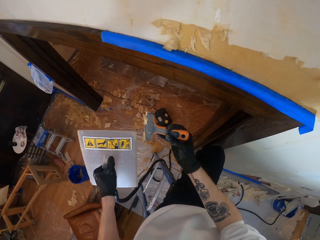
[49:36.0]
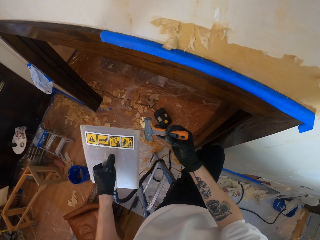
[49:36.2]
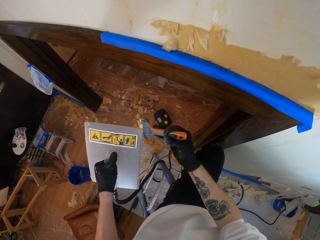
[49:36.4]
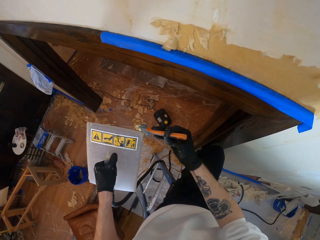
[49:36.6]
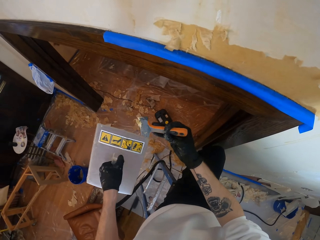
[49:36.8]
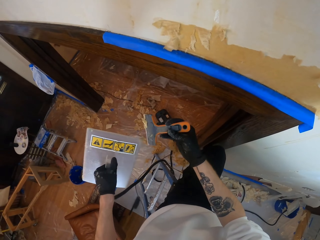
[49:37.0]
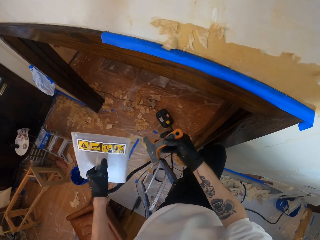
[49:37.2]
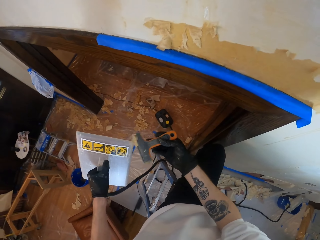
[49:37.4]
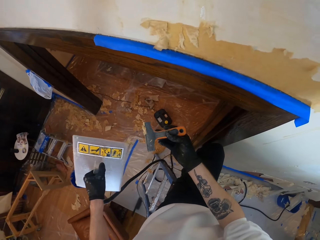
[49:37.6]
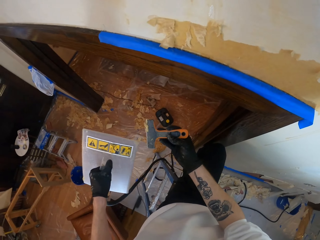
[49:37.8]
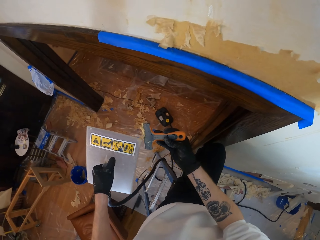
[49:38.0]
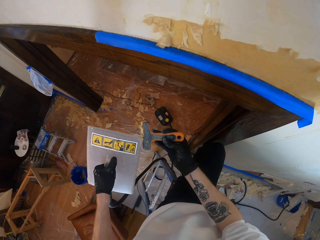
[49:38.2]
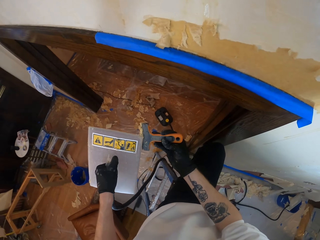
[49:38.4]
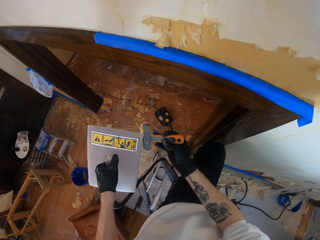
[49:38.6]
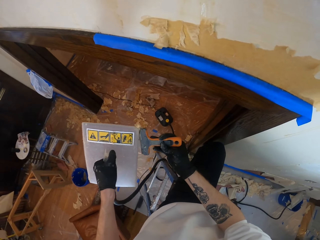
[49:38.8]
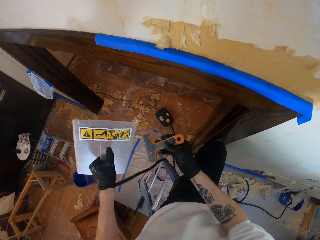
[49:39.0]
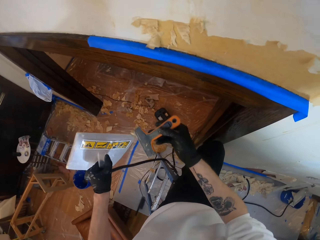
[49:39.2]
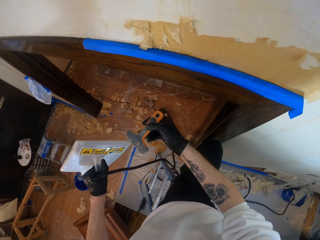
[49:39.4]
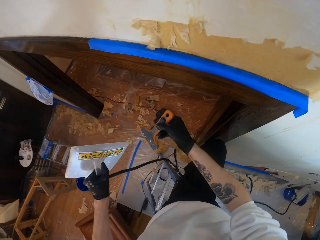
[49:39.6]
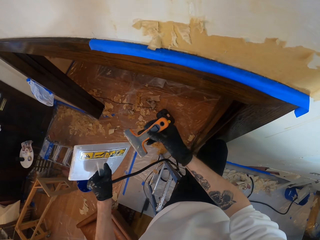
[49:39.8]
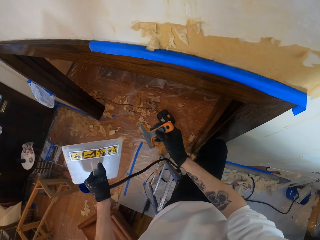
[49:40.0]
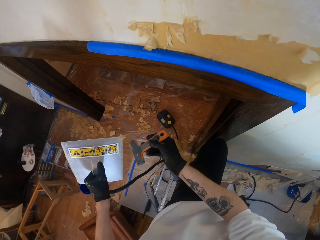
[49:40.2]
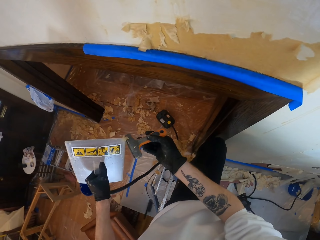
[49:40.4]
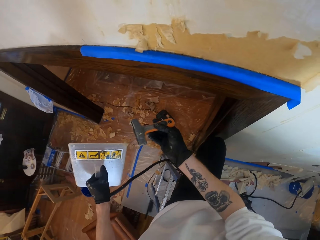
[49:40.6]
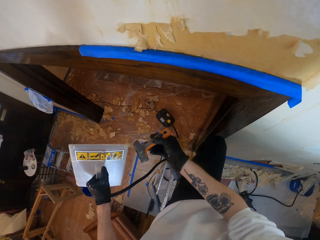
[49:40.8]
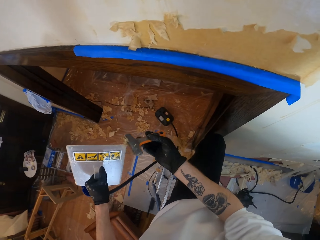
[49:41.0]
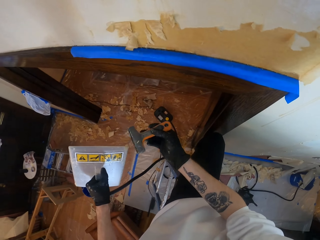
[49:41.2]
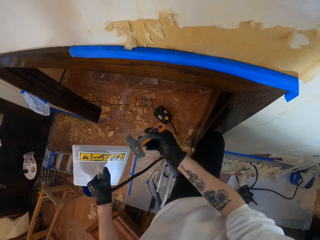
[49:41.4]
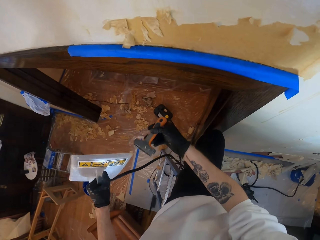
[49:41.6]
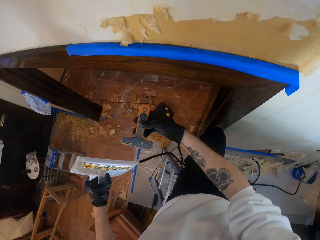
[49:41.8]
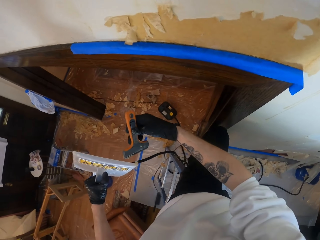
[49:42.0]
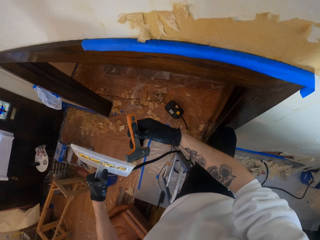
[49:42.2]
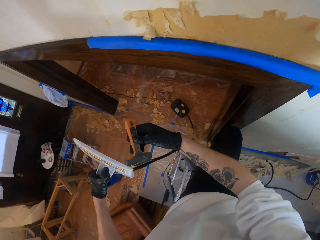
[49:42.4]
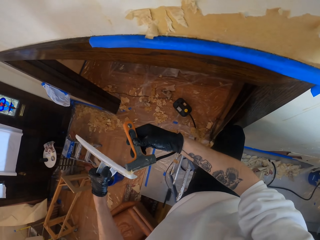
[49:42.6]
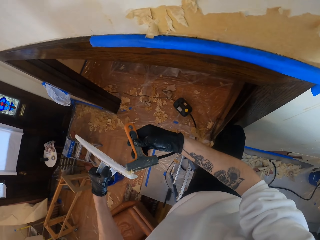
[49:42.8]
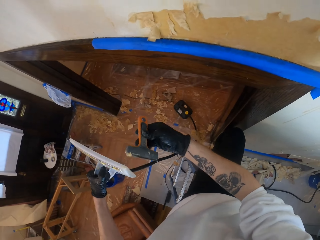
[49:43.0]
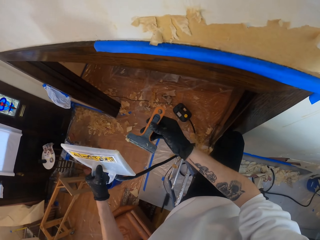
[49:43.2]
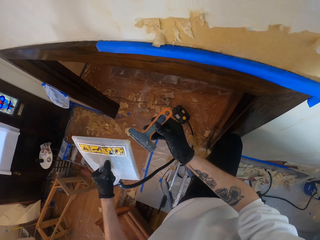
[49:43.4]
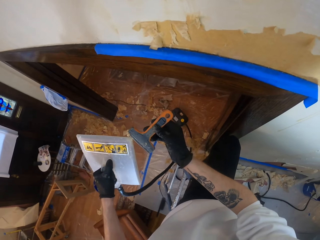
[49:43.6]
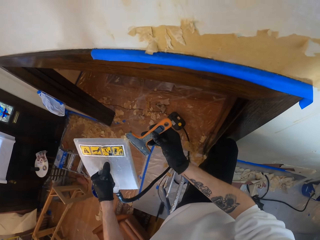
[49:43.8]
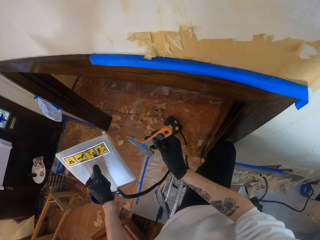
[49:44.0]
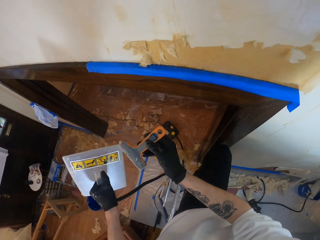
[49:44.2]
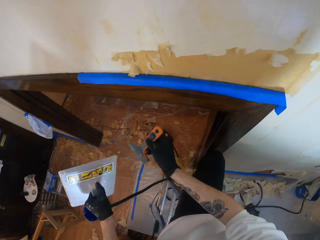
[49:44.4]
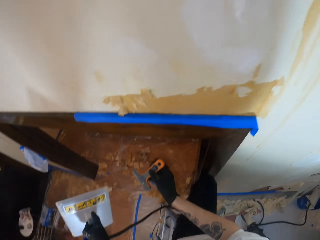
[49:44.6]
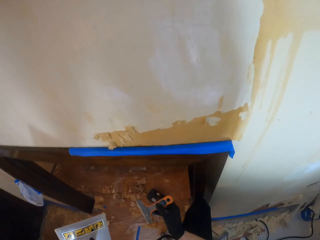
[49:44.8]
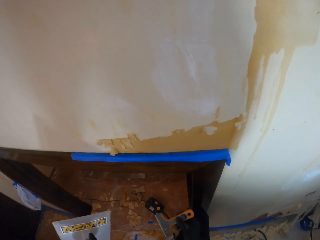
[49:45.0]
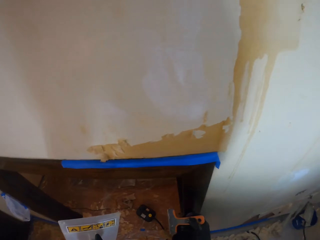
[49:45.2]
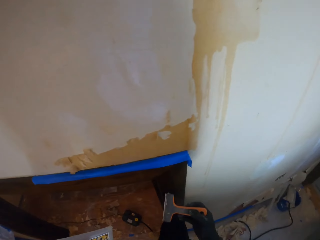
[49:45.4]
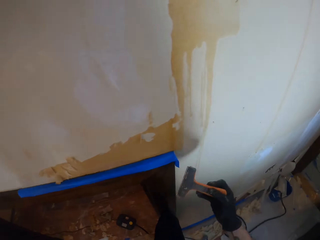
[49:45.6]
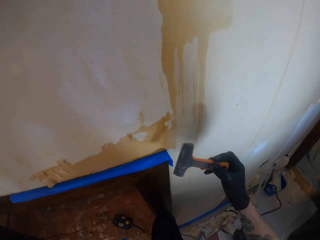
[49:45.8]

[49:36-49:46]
The camera wearer removes paint from the trowel with the scraper. They remove paint from the scraper with the trowel. They remove paint from the trowel with the scraper. They remove paint from the trowel with the scraper again. They remove paint from the scraper with the trowel. They remove paint from the trowel with the scraper.

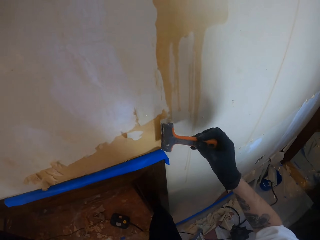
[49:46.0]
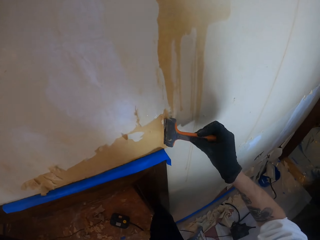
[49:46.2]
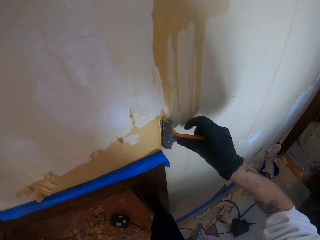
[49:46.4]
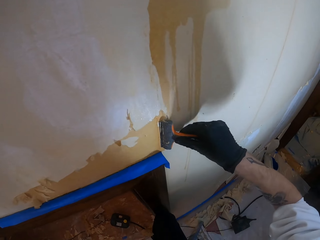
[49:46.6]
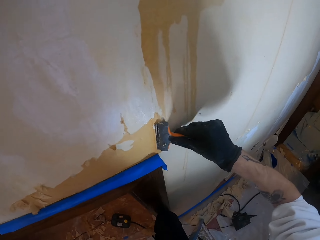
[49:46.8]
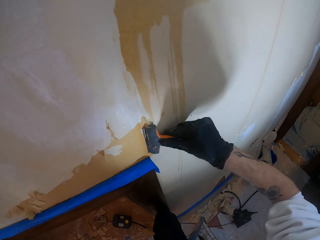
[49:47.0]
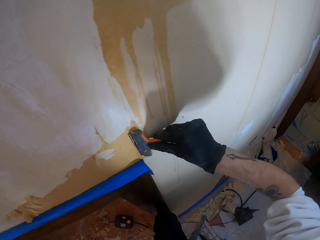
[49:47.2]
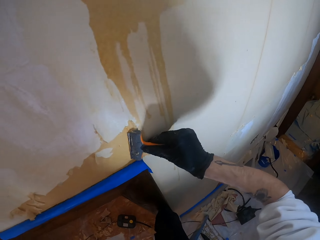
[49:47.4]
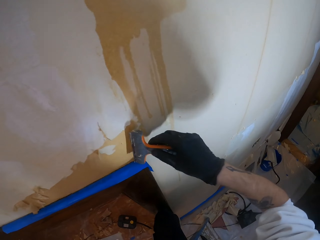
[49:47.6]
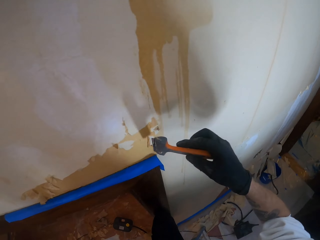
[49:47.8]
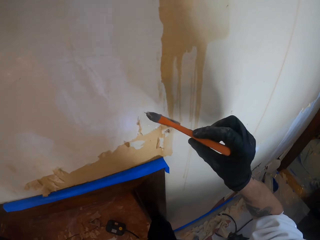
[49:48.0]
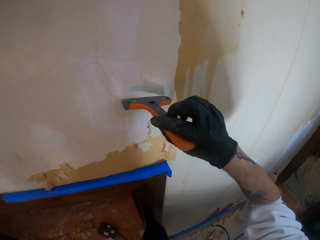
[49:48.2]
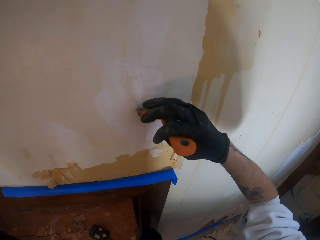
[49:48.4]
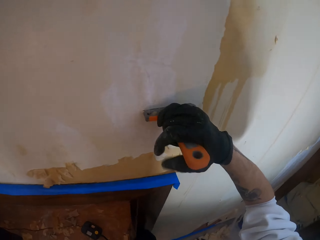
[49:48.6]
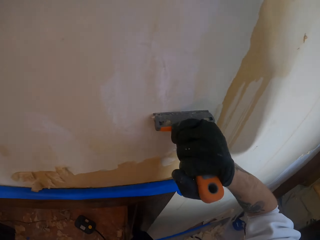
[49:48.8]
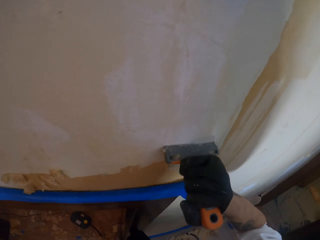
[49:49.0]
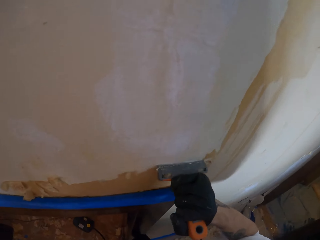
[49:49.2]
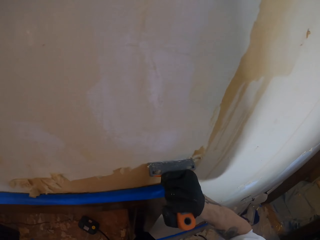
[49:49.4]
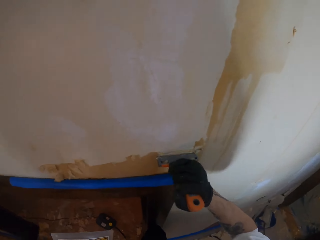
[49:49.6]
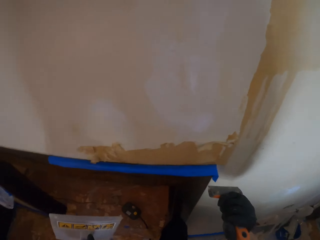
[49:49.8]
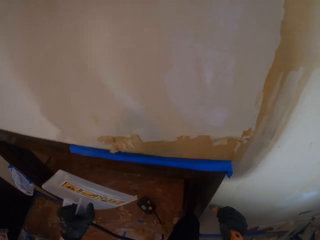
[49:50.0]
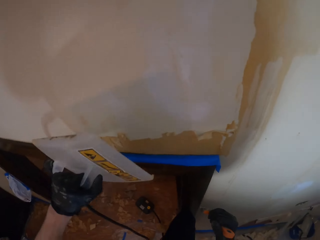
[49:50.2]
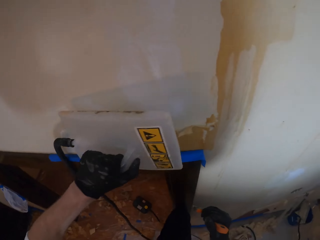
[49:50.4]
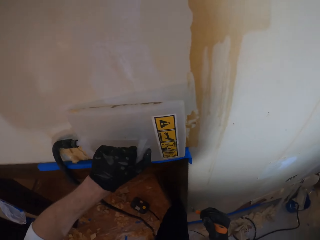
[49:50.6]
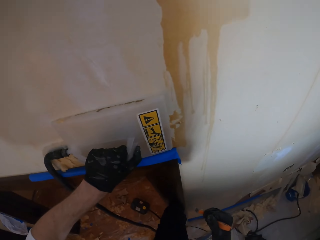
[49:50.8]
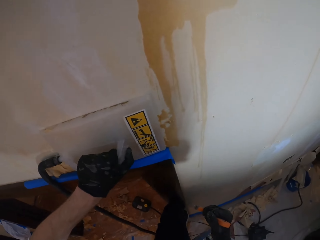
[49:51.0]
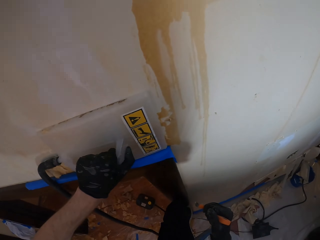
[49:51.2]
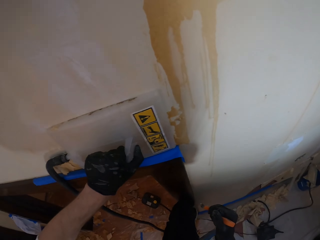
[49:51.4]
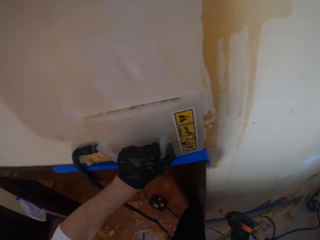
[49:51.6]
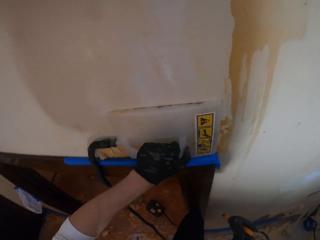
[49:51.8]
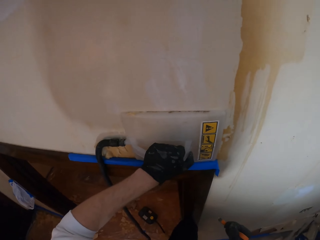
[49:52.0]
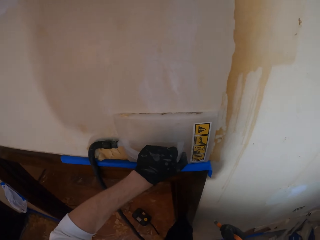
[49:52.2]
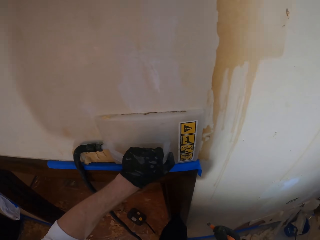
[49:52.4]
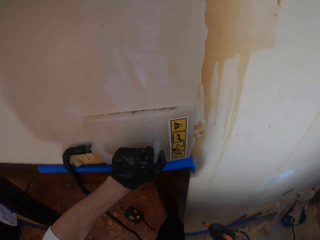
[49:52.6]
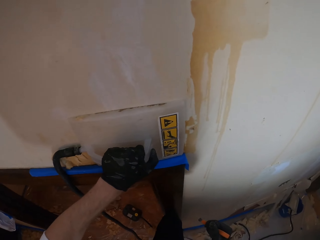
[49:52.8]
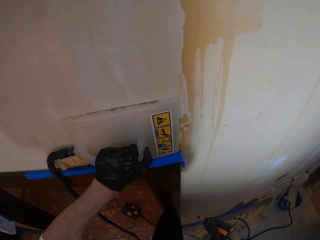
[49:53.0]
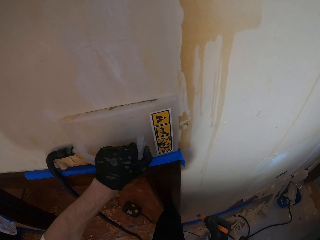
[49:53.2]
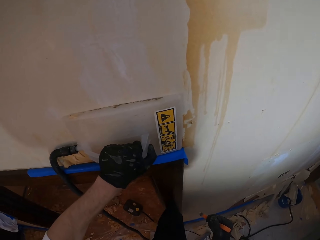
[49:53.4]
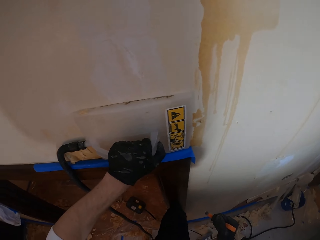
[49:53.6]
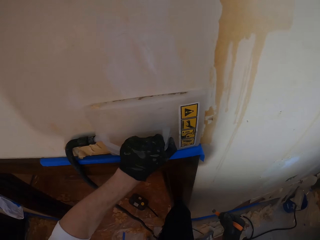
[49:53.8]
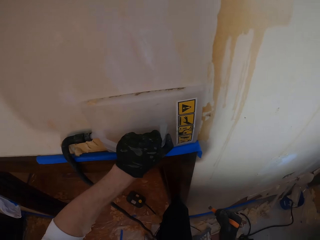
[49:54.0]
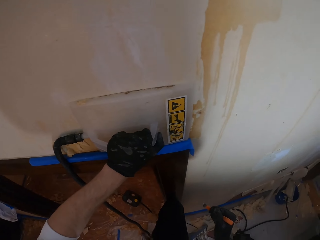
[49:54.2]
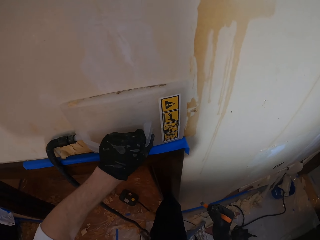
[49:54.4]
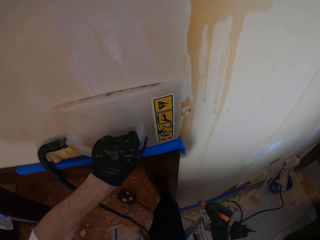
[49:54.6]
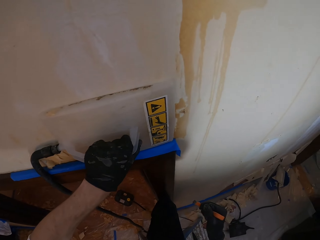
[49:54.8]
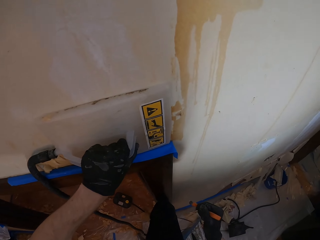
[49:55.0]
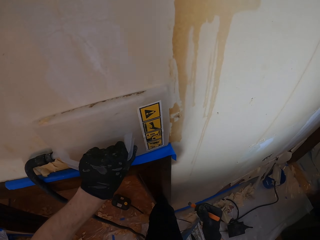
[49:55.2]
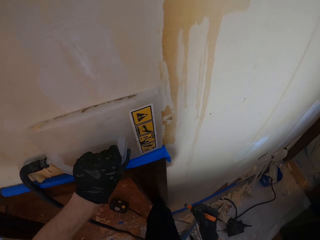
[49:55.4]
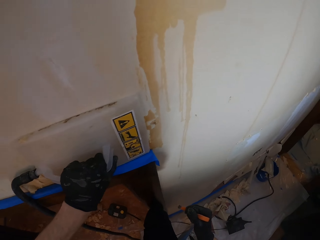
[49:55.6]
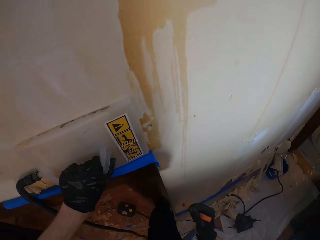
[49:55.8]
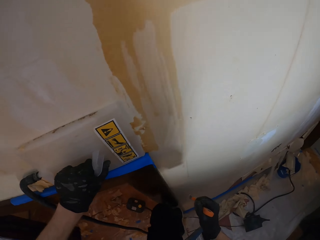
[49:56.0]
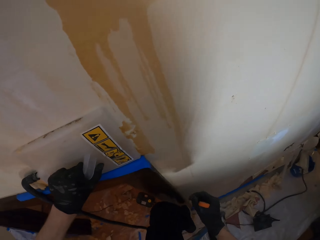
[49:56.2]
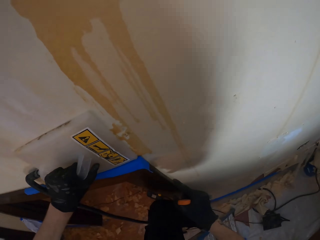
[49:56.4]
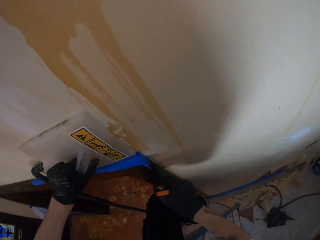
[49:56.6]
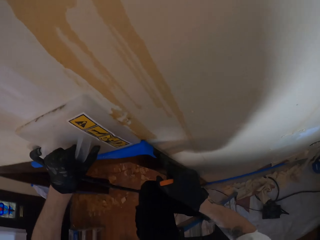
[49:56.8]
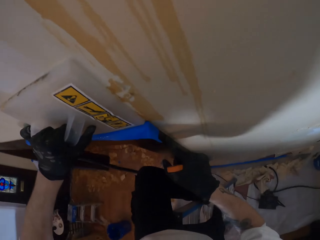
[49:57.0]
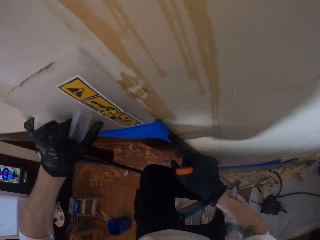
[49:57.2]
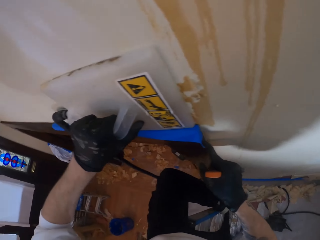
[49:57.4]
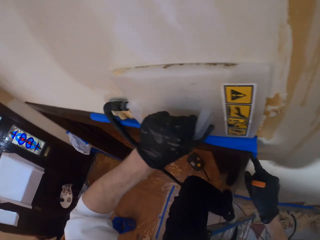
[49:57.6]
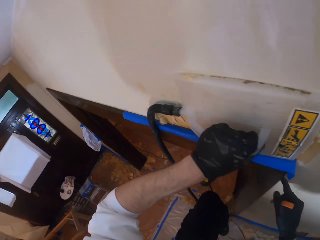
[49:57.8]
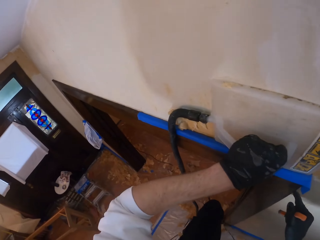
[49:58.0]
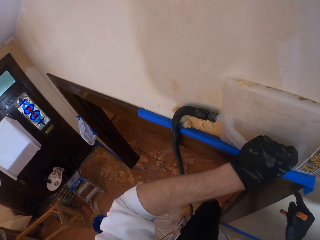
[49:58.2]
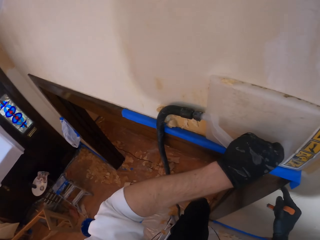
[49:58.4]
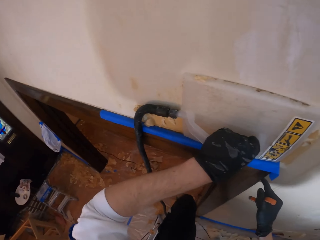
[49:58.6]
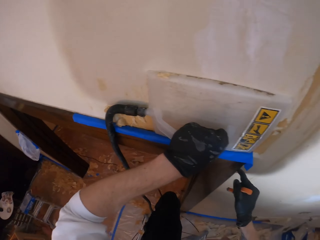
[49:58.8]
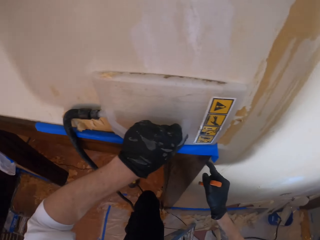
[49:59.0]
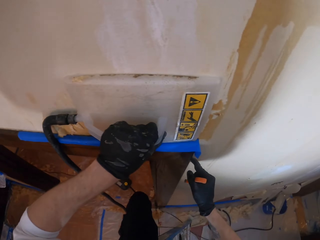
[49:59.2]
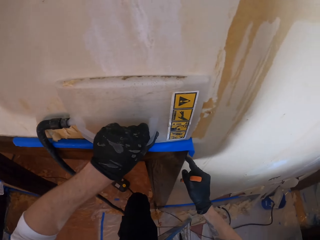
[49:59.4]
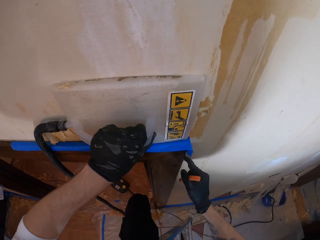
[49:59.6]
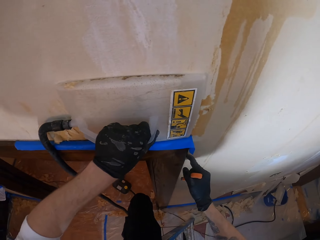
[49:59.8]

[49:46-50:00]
The camera wearer places the hand scraper on the wall. He scrapes the wallpaper. He puts the steam remover on the wall. He puts his index finger on the wall.
